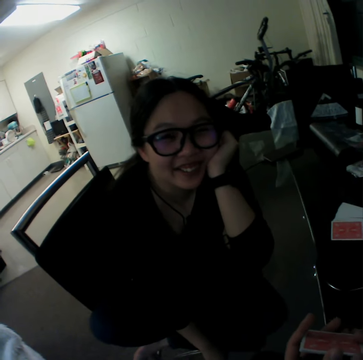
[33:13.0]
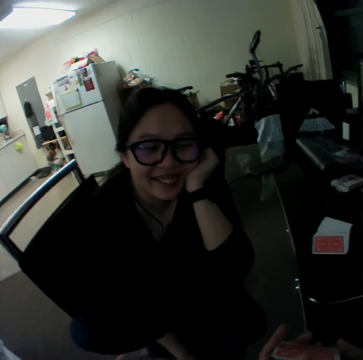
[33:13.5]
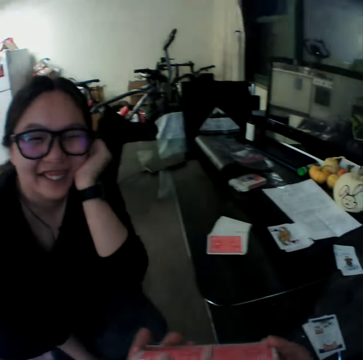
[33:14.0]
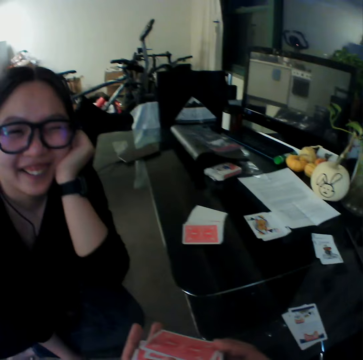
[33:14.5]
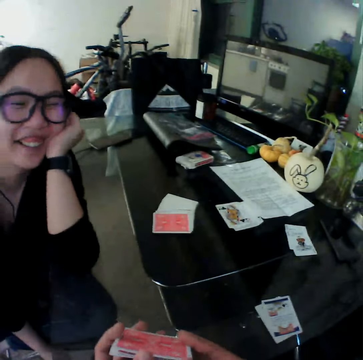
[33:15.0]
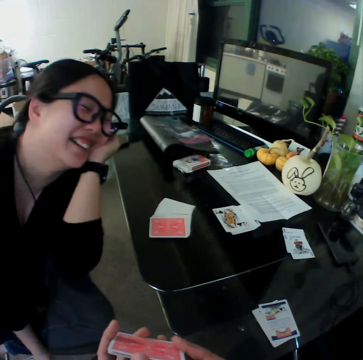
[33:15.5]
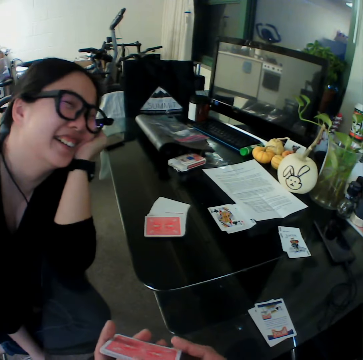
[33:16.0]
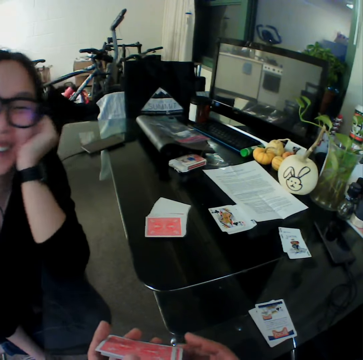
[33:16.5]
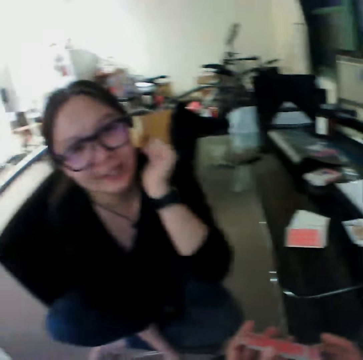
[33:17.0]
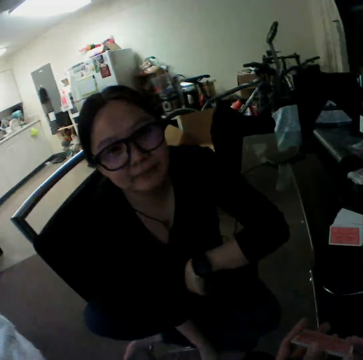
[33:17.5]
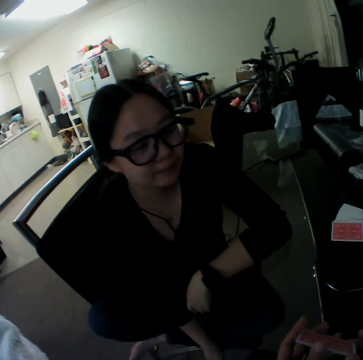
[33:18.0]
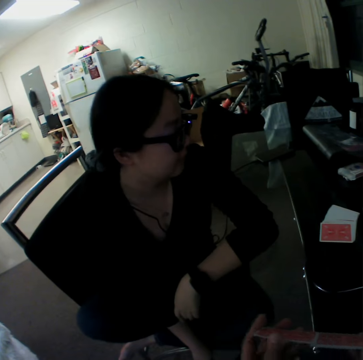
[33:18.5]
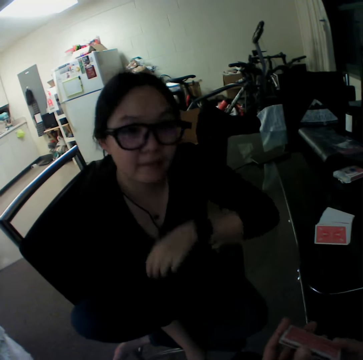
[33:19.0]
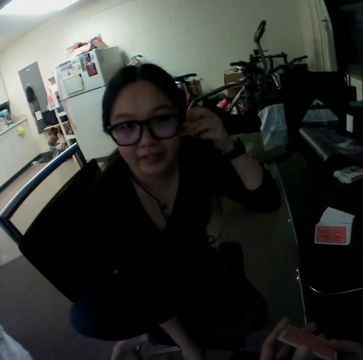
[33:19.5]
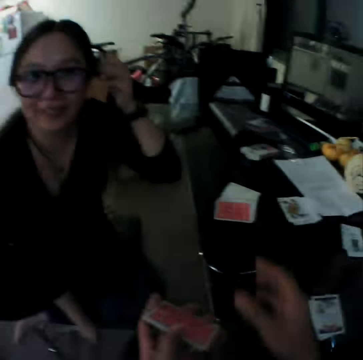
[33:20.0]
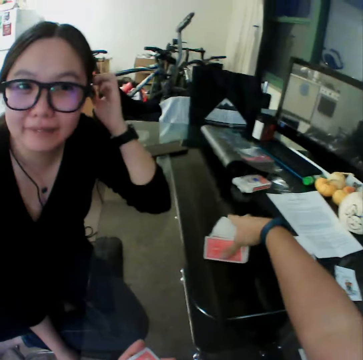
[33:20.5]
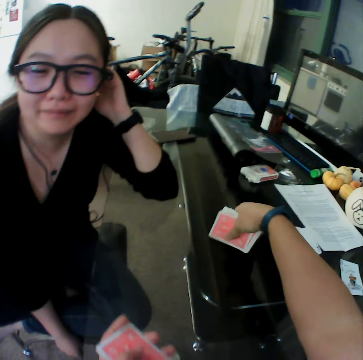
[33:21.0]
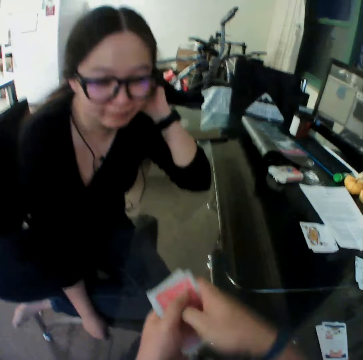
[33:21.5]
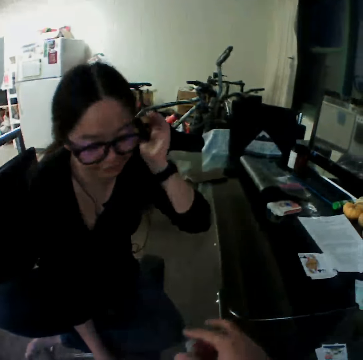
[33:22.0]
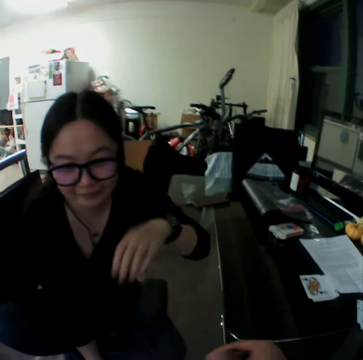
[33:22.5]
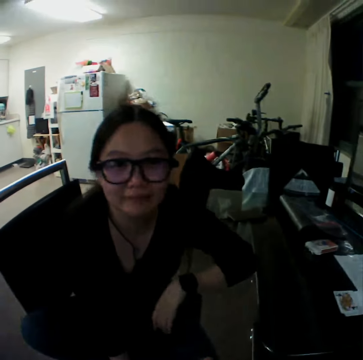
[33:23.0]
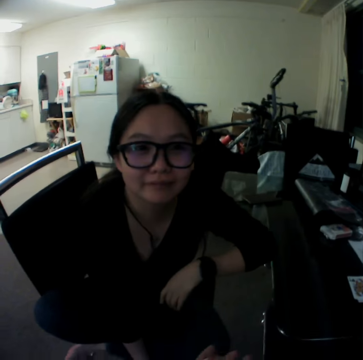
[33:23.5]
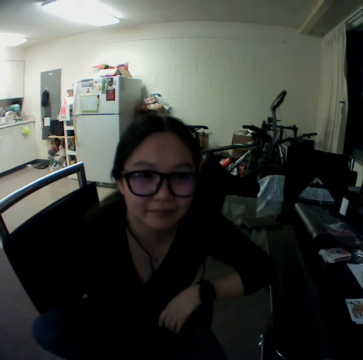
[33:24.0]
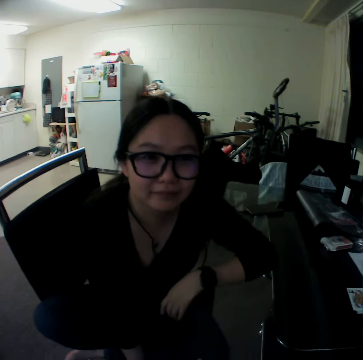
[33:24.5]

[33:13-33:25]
The camera wearer shuffles the cards. He picks the cards from the table with his right hand.

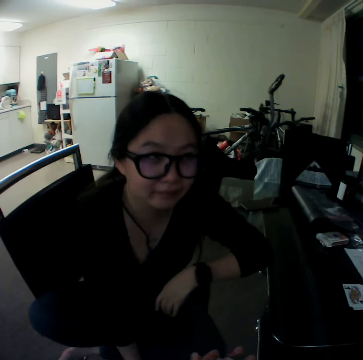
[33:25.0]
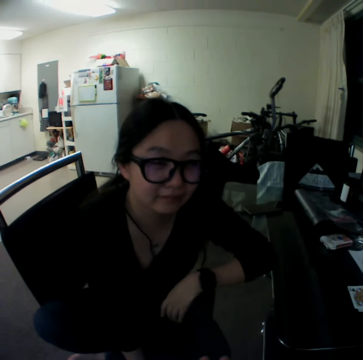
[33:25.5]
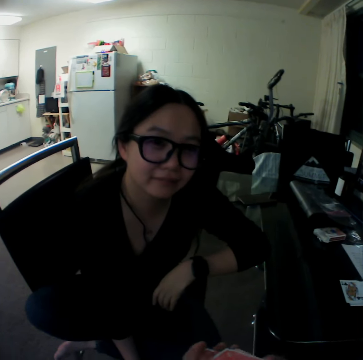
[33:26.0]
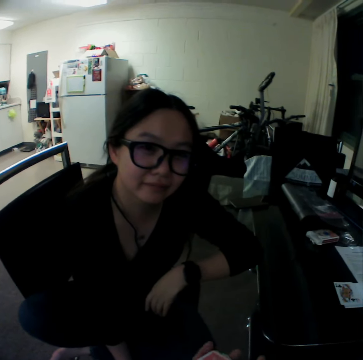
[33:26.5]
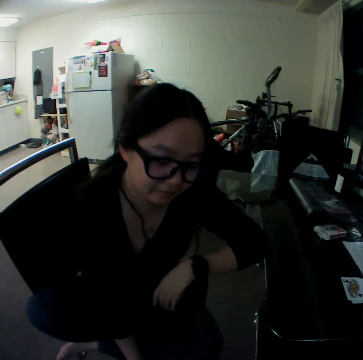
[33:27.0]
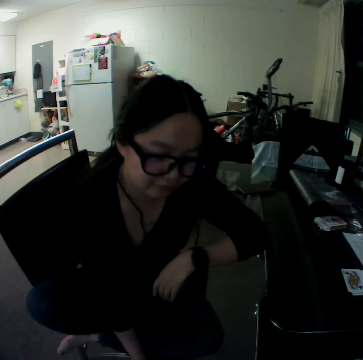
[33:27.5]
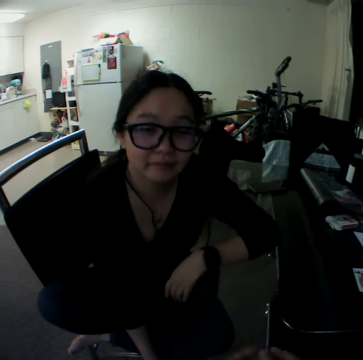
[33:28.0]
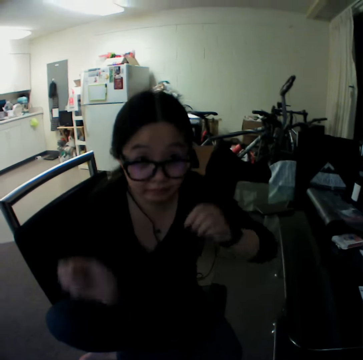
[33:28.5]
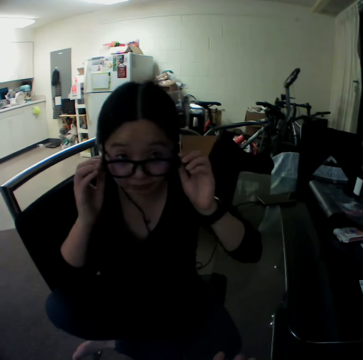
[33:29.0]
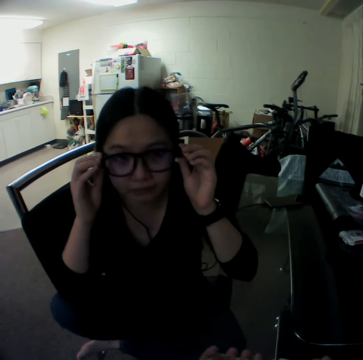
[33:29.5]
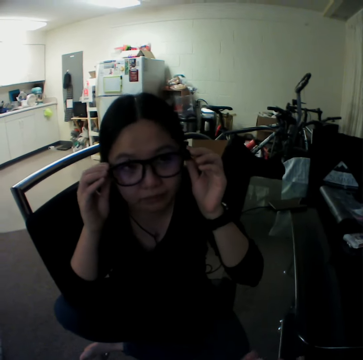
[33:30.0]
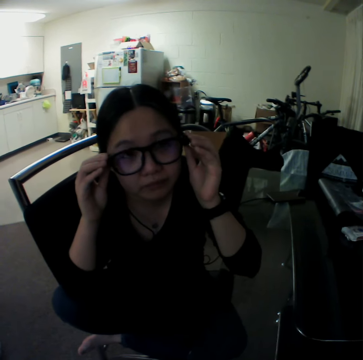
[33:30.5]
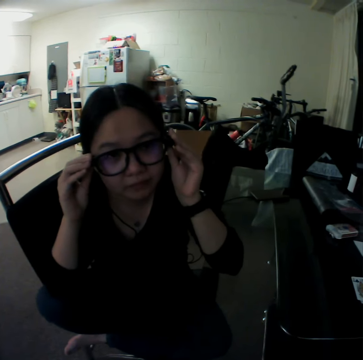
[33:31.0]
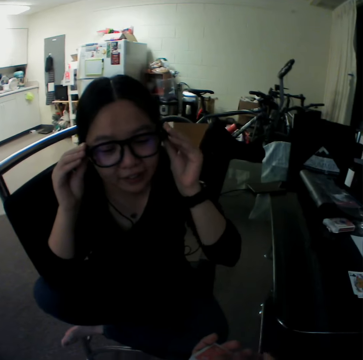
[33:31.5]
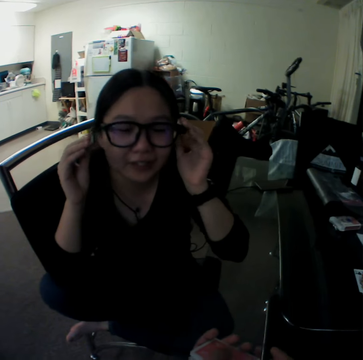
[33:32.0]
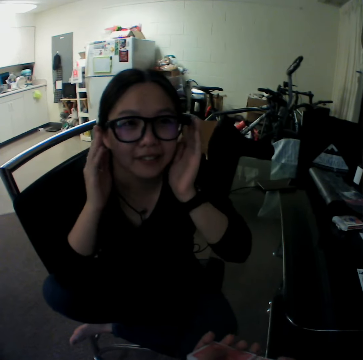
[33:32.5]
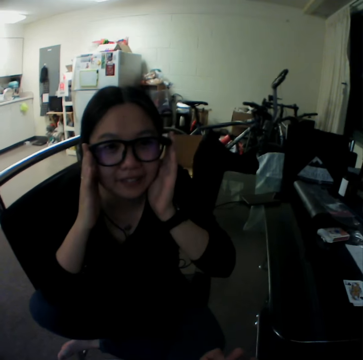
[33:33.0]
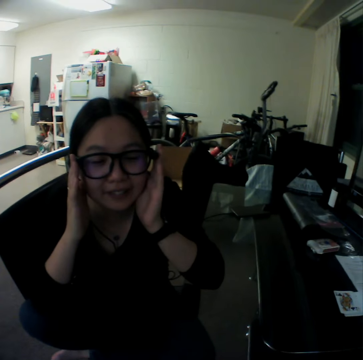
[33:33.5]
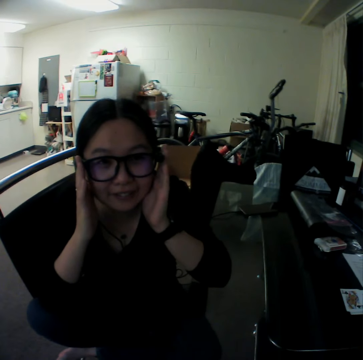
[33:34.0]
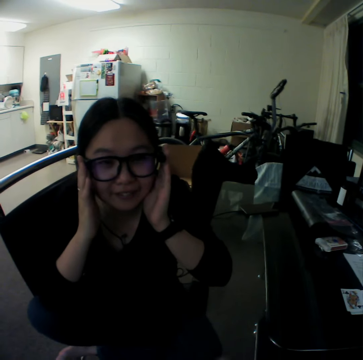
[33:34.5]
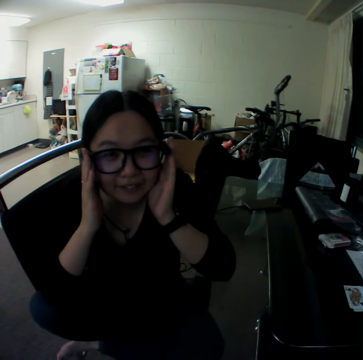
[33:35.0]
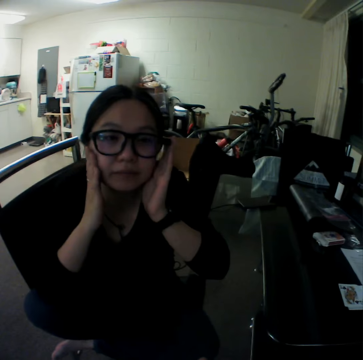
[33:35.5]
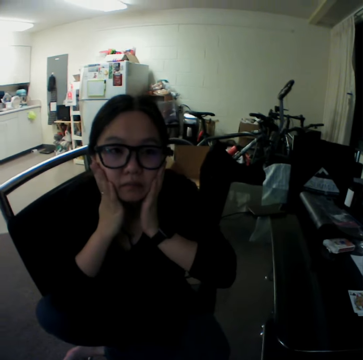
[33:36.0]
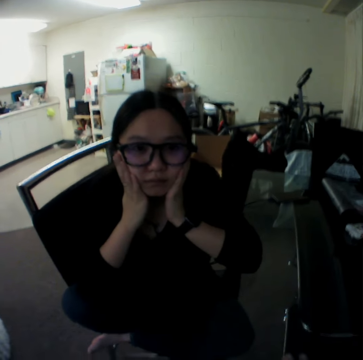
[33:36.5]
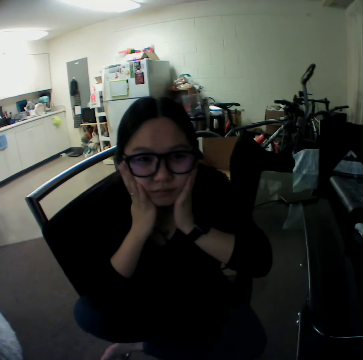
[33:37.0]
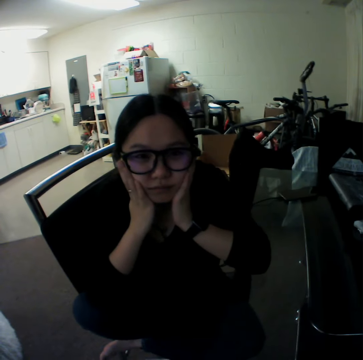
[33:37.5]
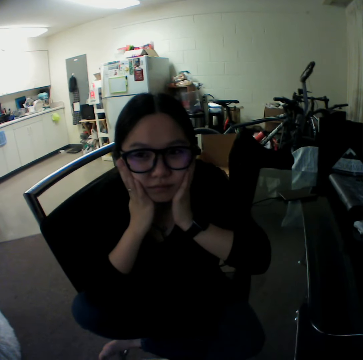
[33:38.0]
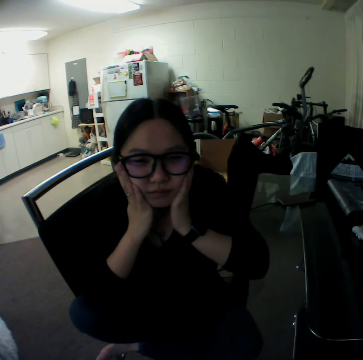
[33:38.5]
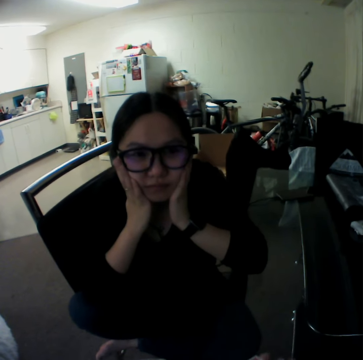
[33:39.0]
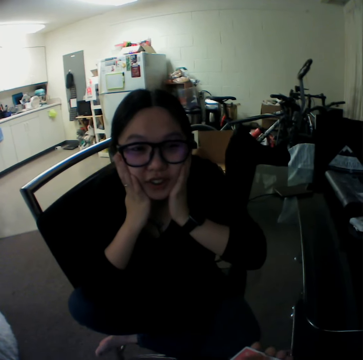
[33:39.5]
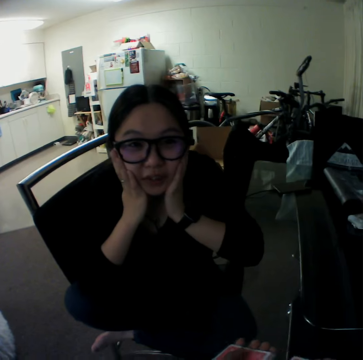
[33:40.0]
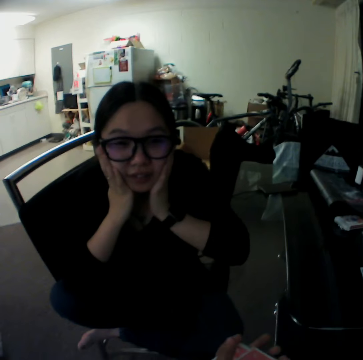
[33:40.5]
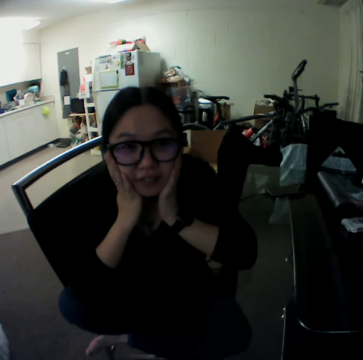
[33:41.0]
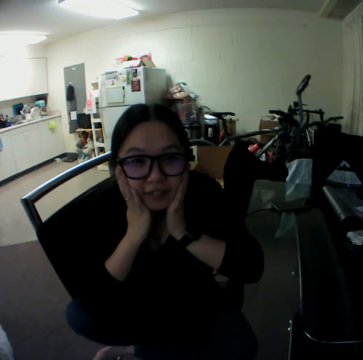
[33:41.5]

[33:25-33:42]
The camera wearer shuffles the cards. The woman adjusts her eye glasses with her hands. The camera wearer interacts with the woman.

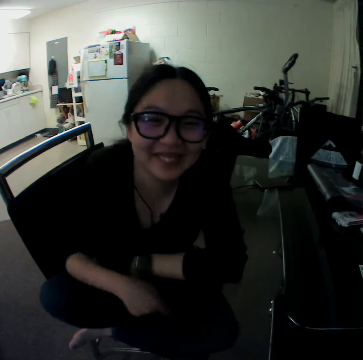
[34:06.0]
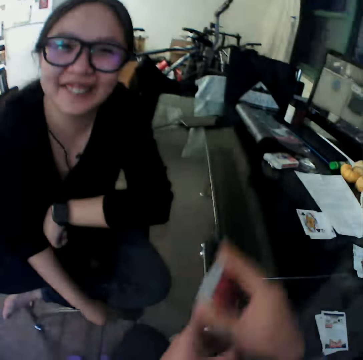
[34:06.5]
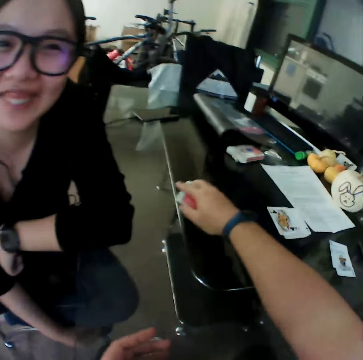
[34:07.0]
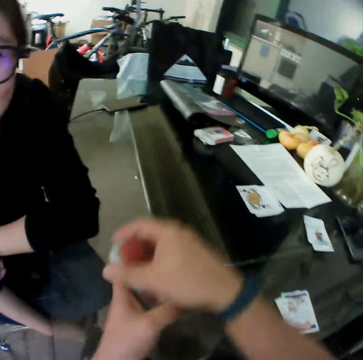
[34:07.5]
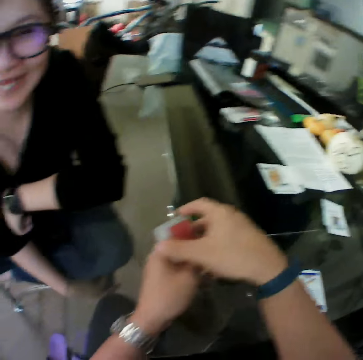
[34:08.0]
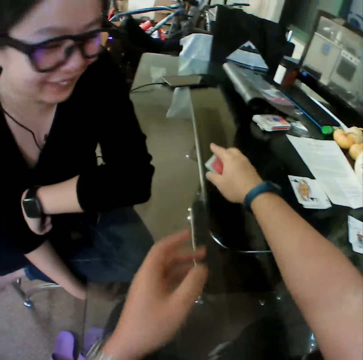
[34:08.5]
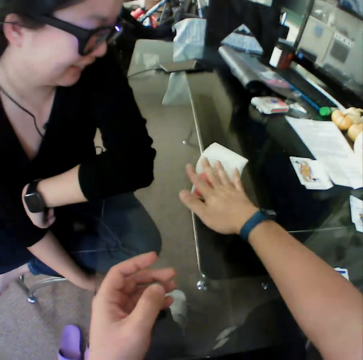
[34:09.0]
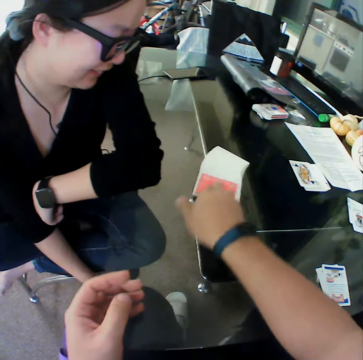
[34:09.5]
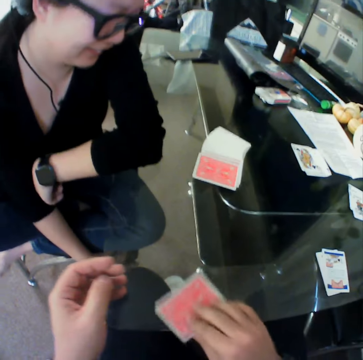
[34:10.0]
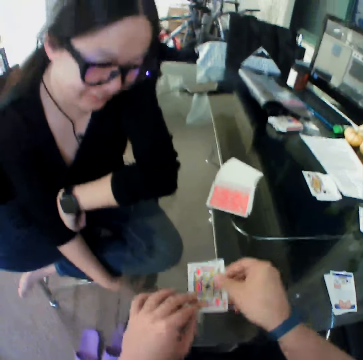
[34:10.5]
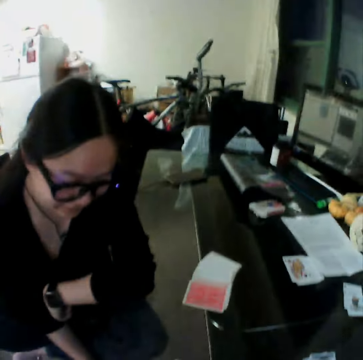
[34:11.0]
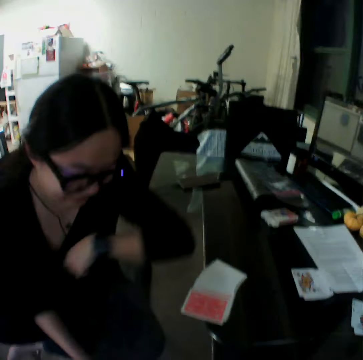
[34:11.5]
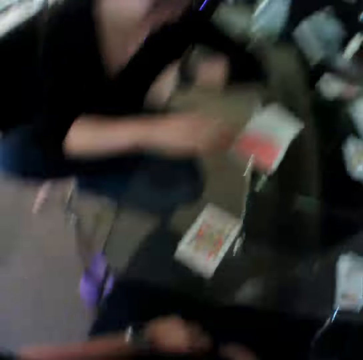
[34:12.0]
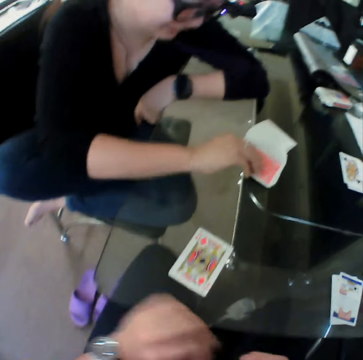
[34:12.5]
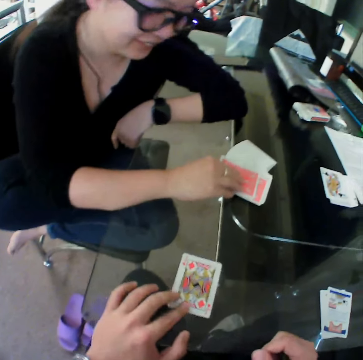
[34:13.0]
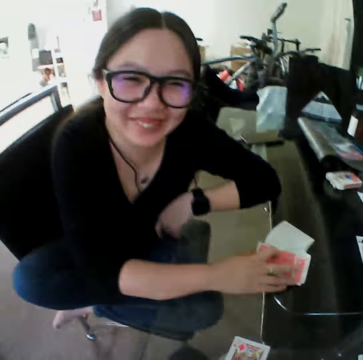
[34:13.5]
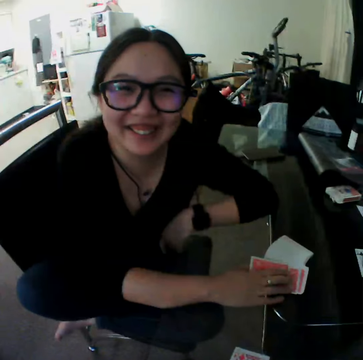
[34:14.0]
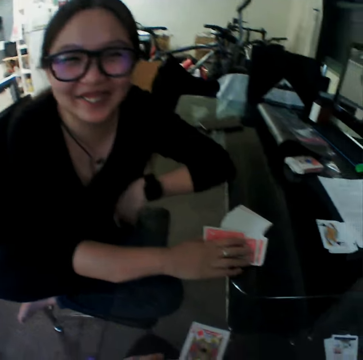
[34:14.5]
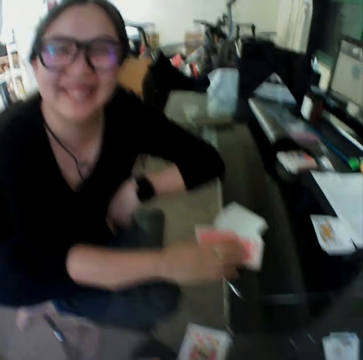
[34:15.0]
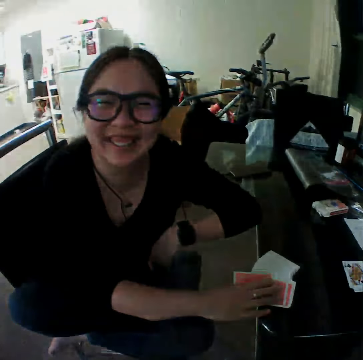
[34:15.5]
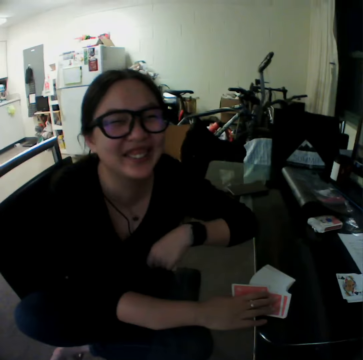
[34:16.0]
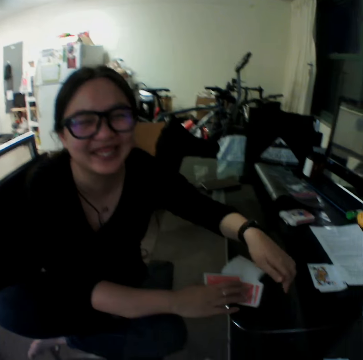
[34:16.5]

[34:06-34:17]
The camera wearer drops the cards on the table with his right hand. He flips the cards on the table with his right hand. The woman turns the card.
